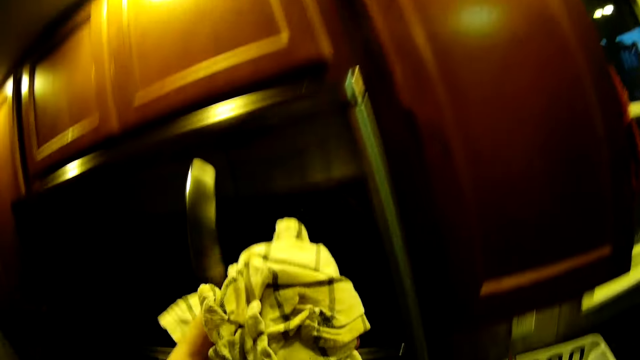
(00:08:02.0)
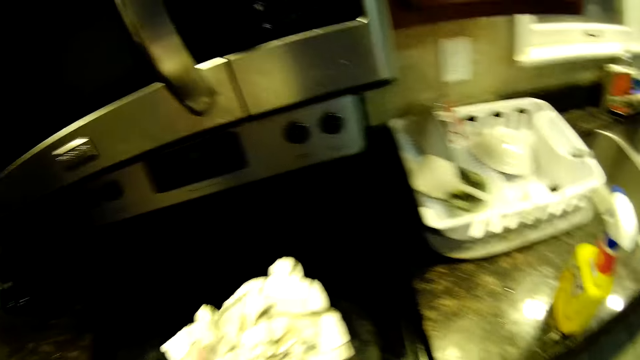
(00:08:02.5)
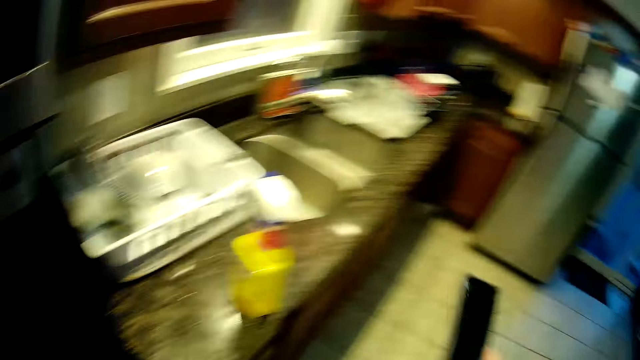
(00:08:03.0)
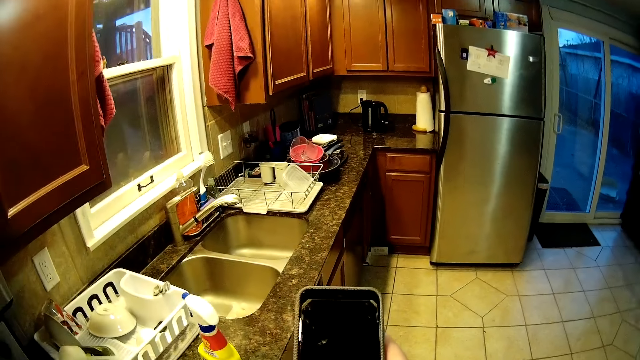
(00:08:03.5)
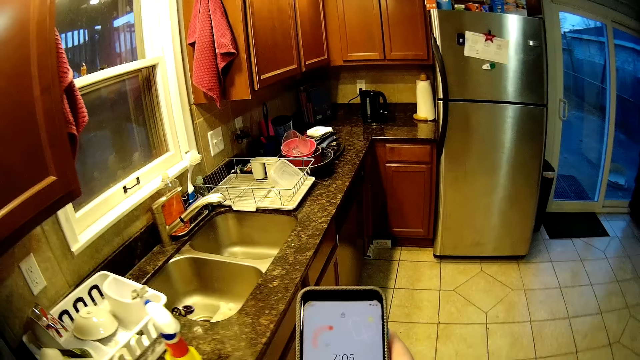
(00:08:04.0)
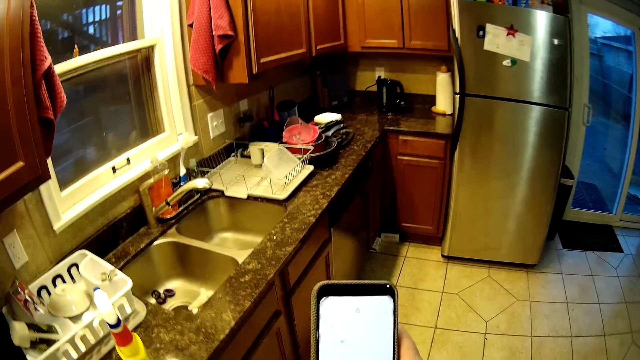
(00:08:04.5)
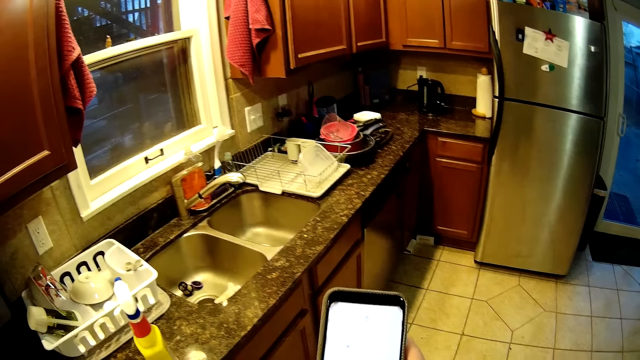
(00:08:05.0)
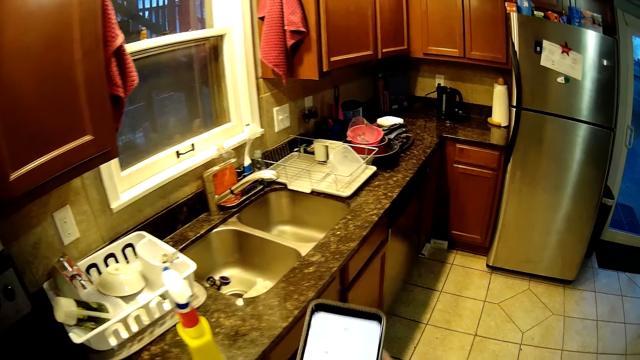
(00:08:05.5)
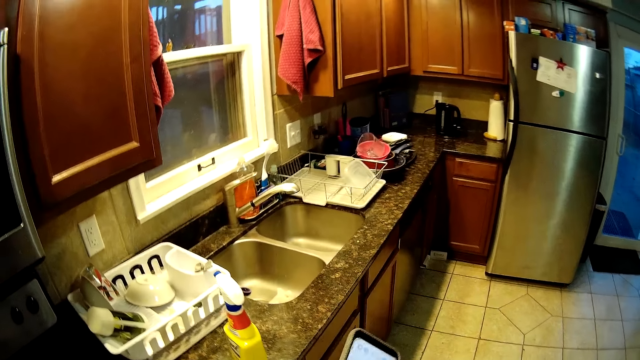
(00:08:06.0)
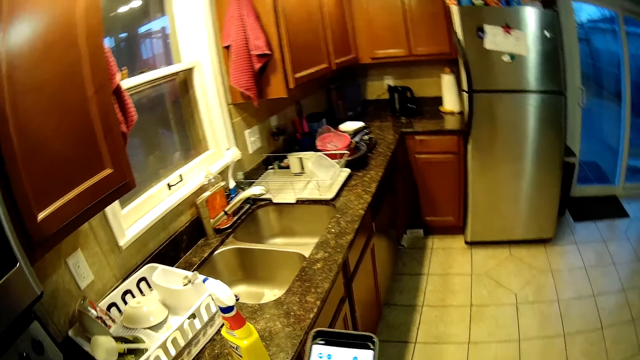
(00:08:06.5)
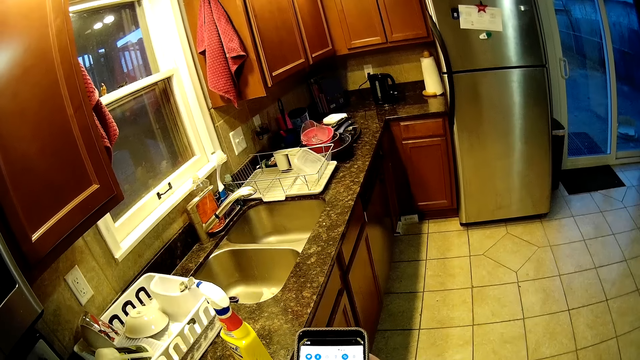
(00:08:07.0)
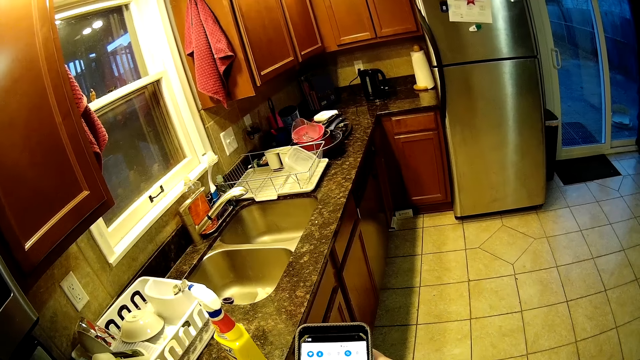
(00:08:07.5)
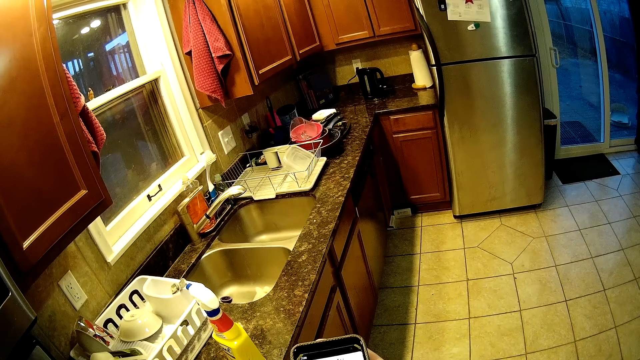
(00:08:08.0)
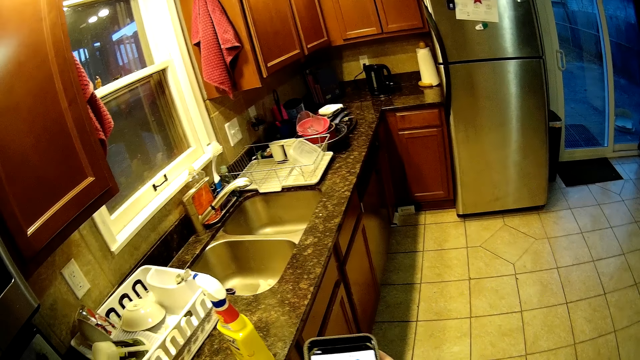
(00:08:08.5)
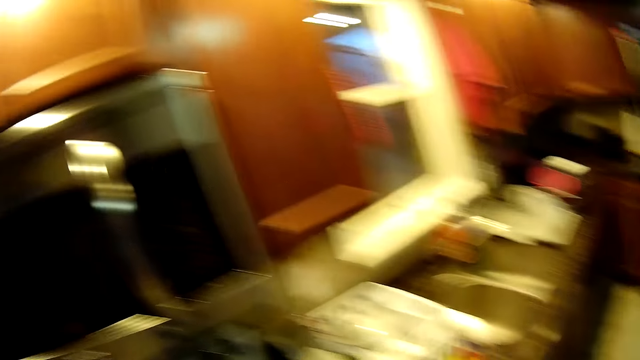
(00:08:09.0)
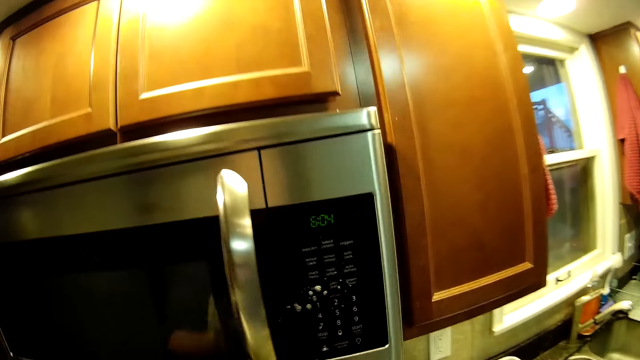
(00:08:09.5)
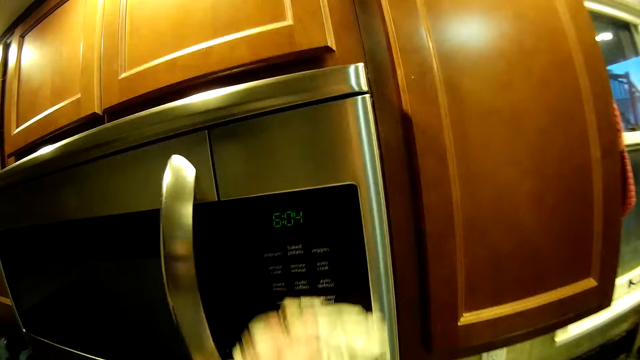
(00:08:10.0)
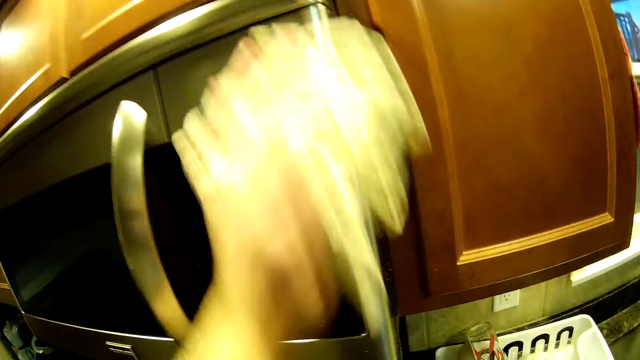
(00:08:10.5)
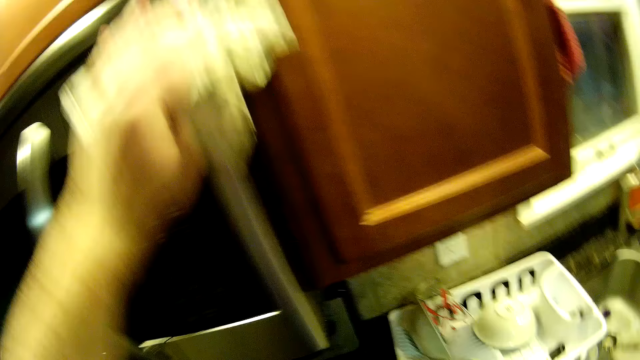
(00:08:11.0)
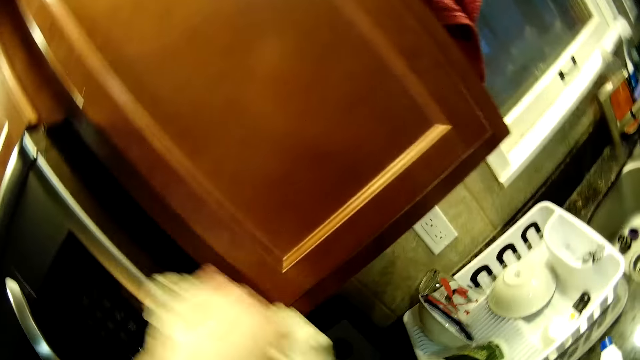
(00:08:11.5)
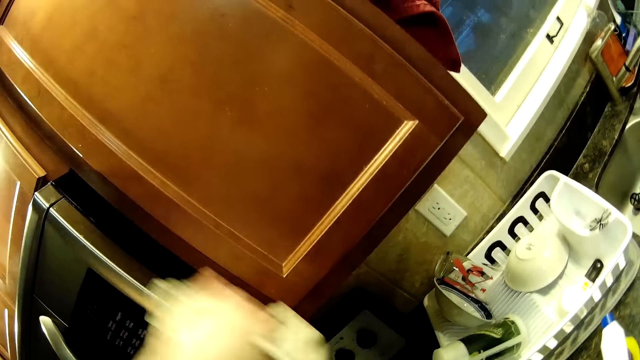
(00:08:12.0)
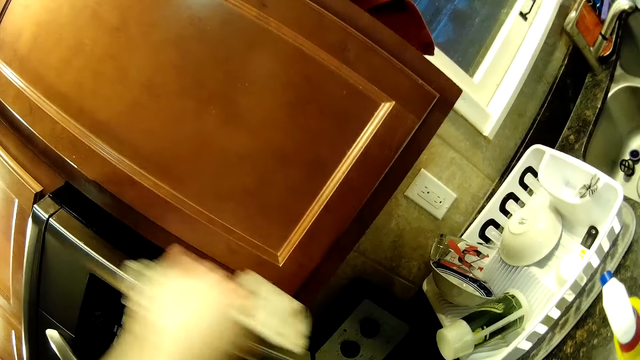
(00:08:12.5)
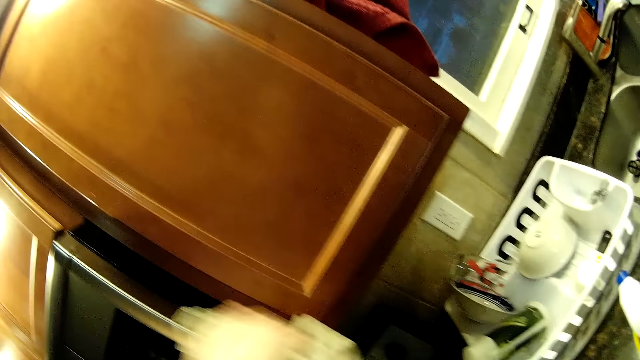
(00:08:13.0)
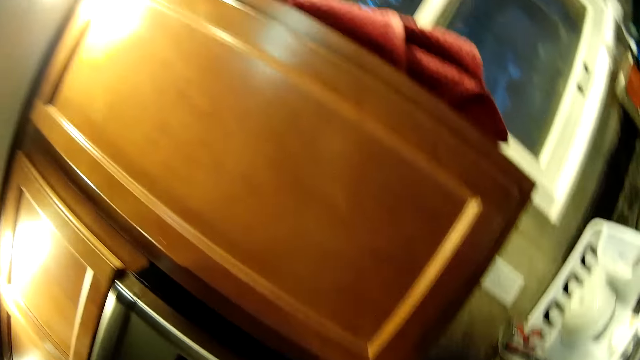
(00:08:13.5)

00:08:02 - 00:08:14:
The camera wearer looks at the phone. They use the phone. They look around. They wipe the microwave.

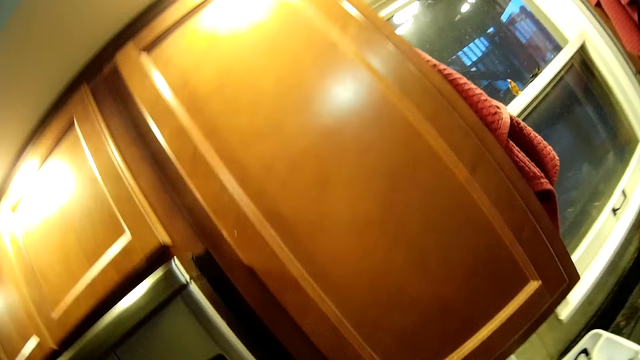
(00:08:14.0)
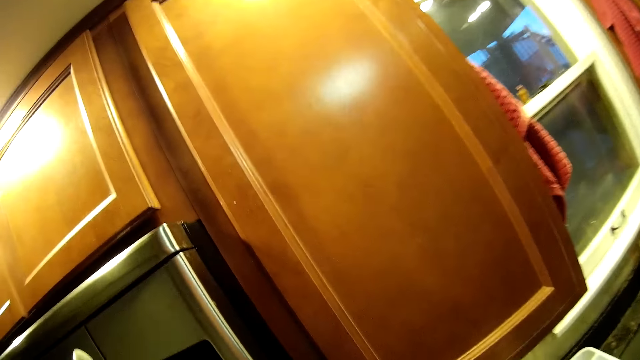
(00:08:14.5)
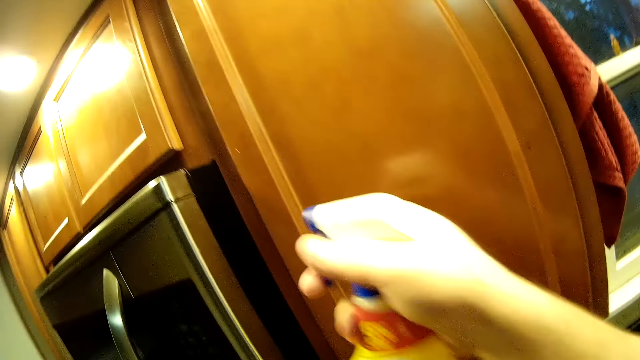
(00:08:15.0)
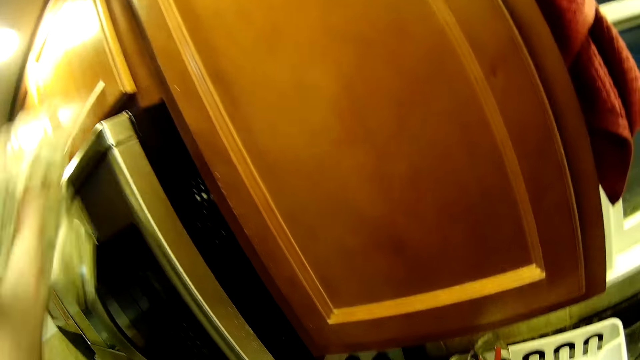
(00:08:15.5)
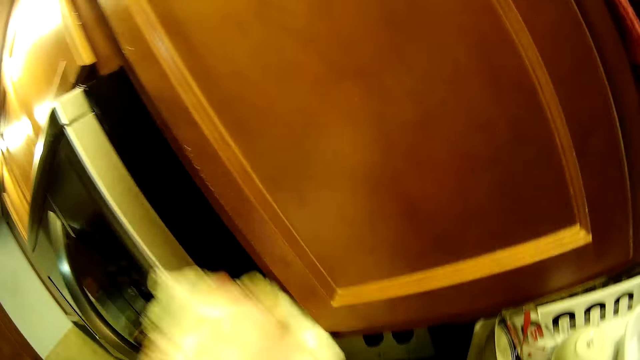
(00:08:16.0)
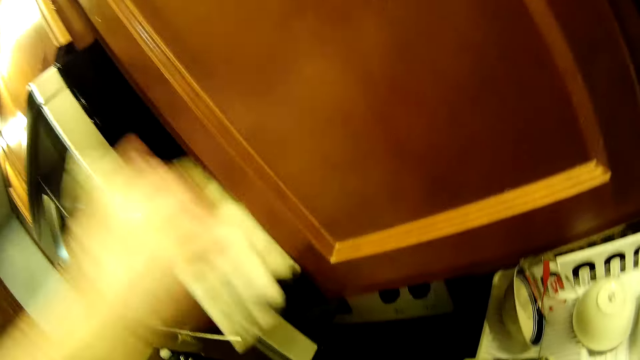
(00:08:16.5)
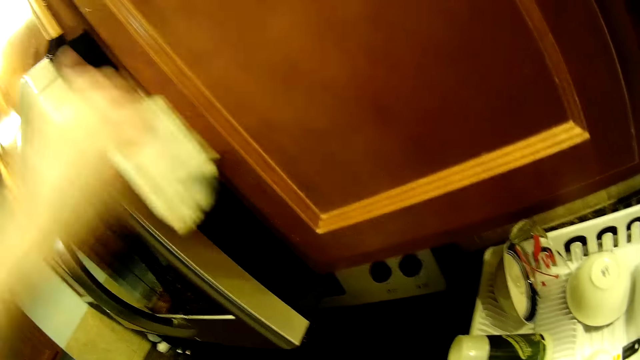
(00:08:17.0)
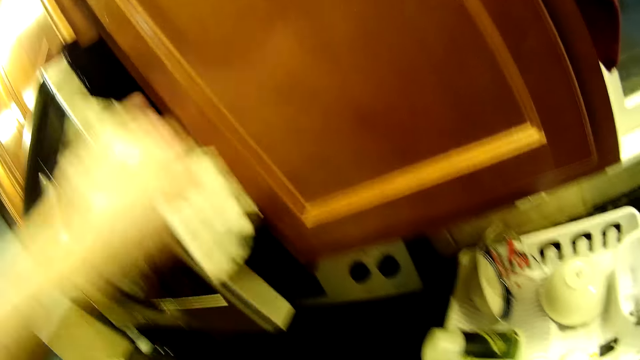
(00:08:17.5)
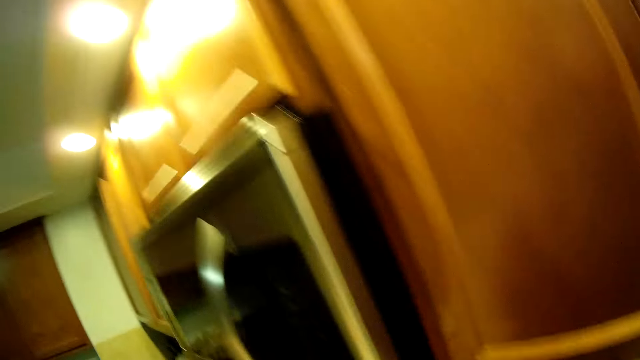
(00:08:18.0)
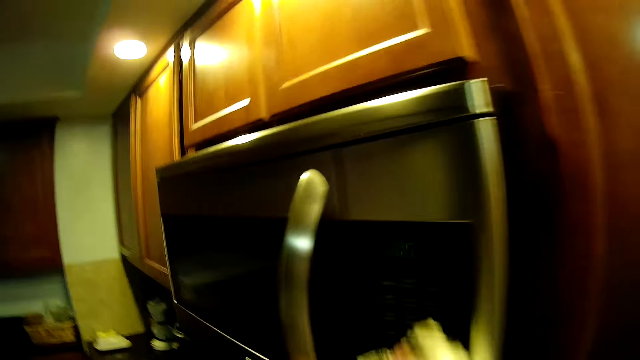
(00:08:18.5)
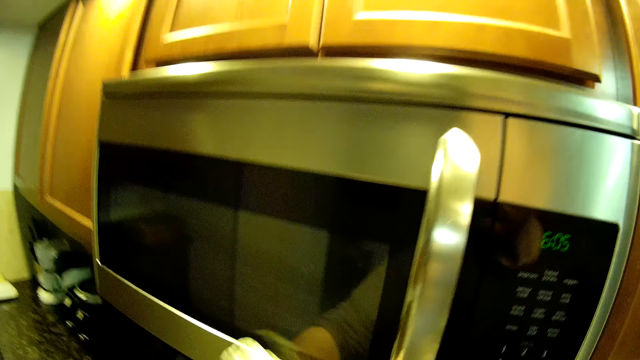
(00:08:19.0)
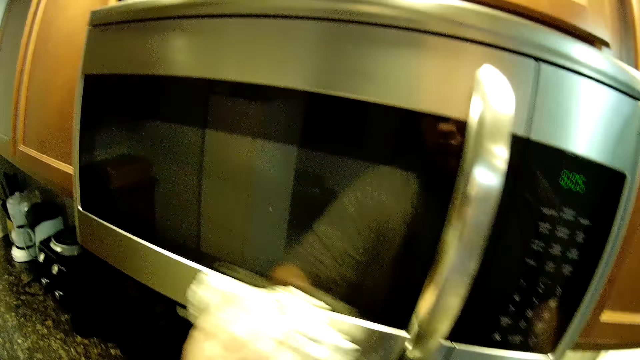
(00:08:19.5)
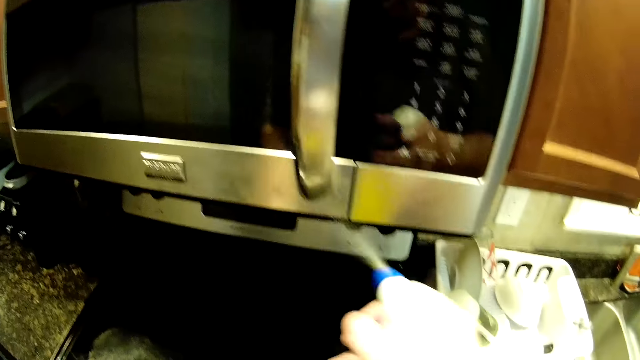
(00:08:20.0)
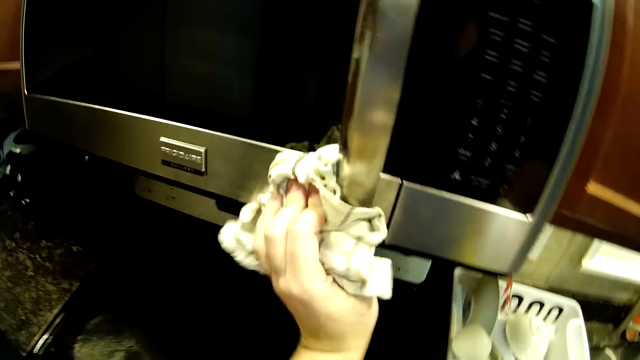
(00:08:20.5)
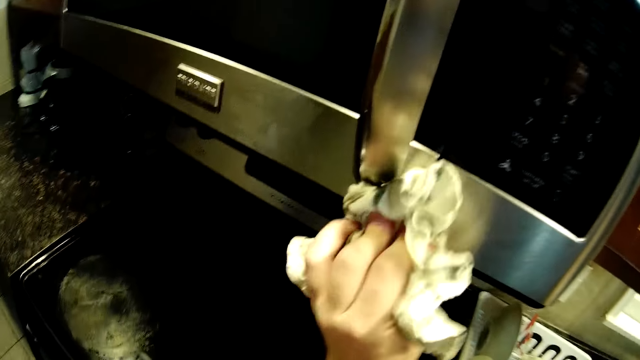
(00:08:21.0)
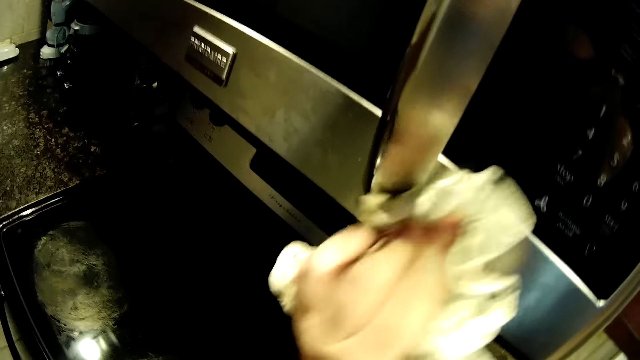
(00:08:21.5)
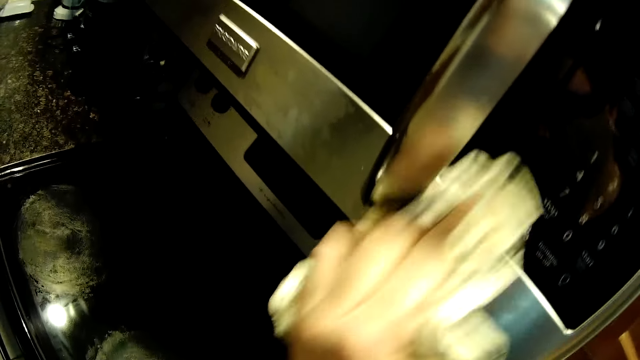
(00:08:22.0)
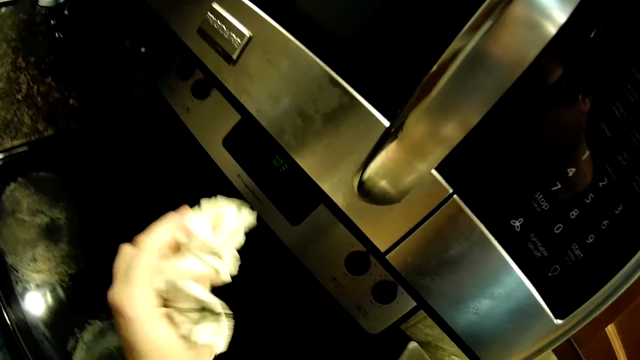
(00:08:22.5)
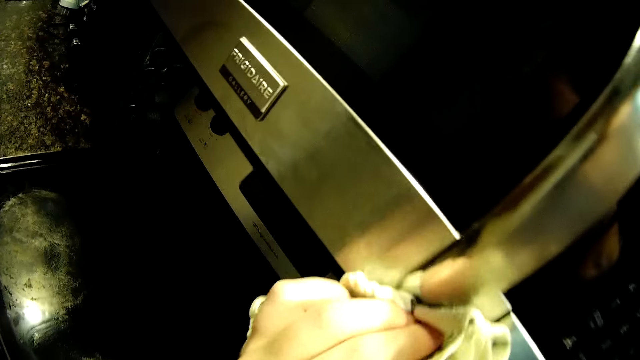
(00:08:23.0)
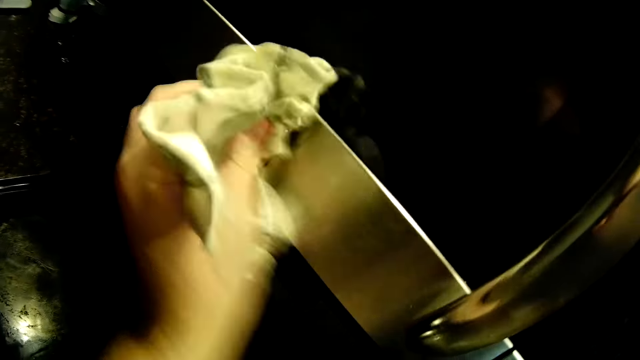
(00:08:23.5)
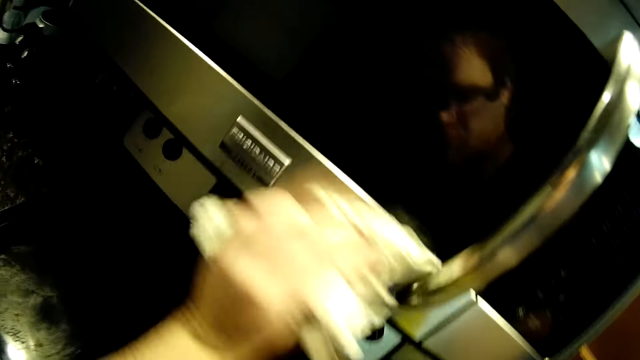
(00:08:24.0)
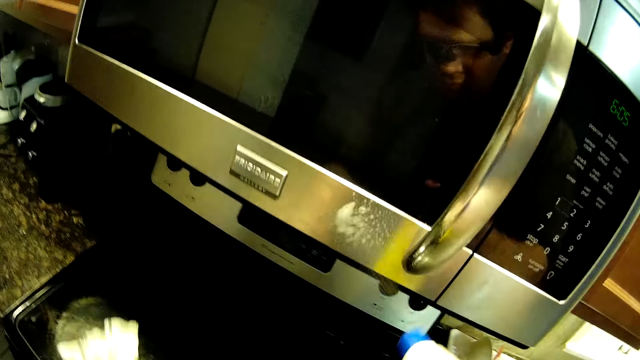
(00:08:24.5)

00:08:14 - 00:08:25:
The camera wearer sprays the microwave. They wipe the microwave. They spray the oven timer. They wipe the microwave.
